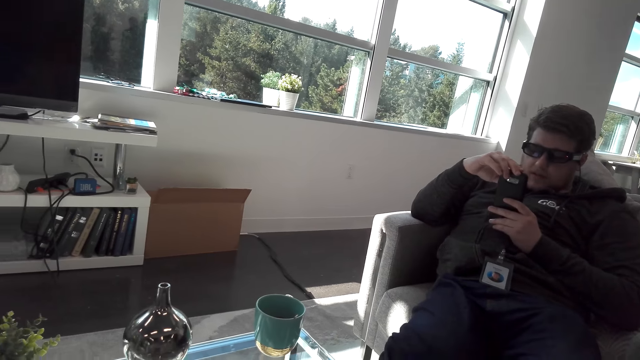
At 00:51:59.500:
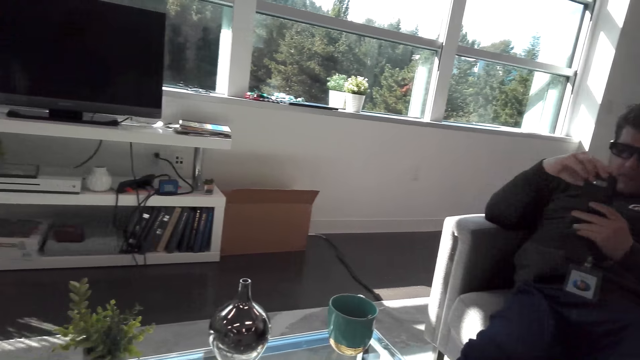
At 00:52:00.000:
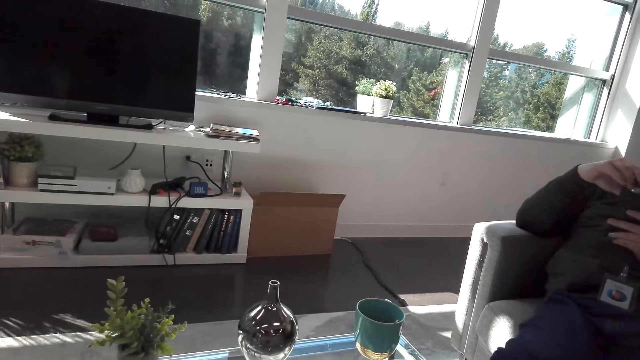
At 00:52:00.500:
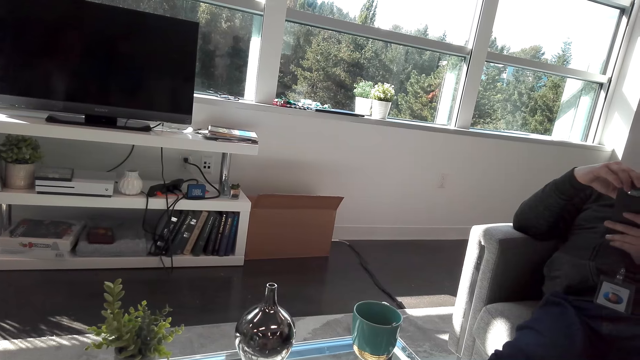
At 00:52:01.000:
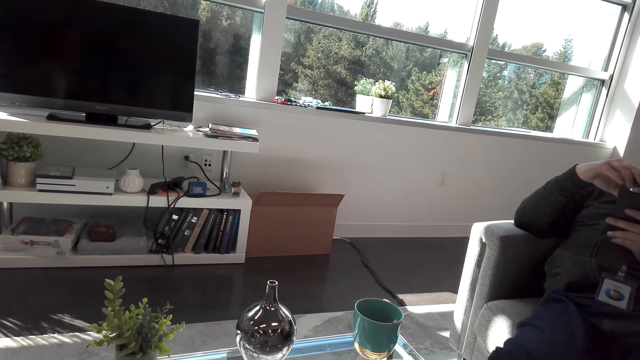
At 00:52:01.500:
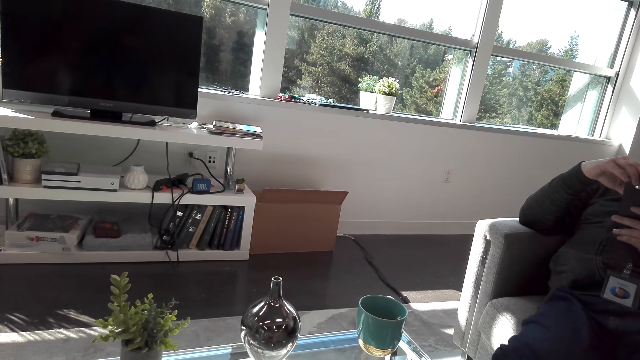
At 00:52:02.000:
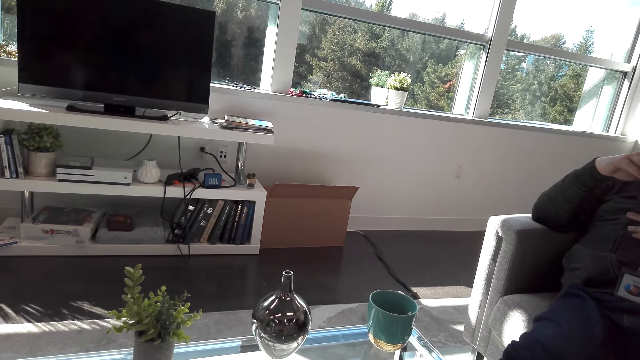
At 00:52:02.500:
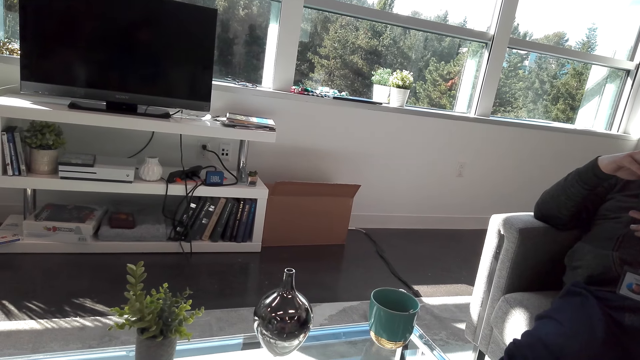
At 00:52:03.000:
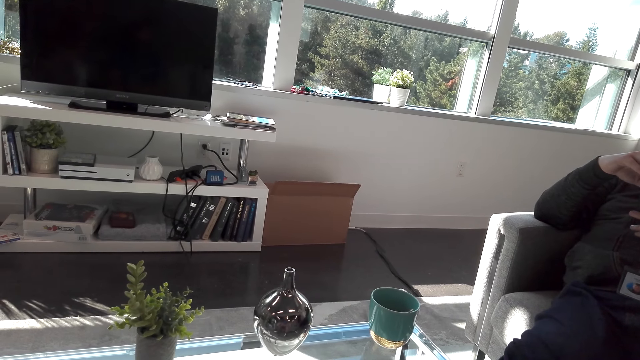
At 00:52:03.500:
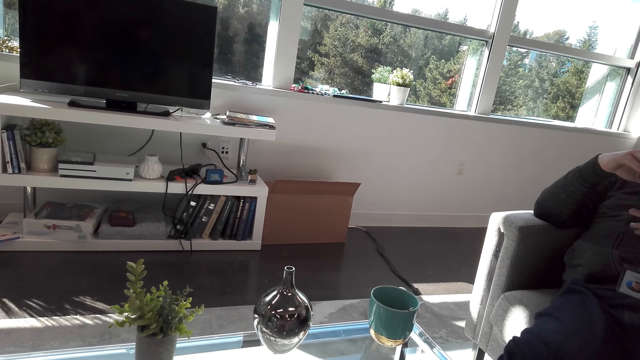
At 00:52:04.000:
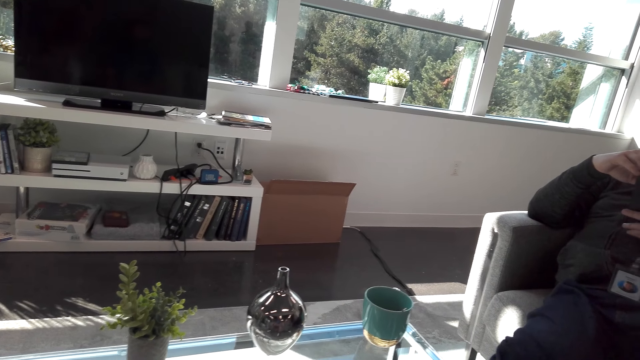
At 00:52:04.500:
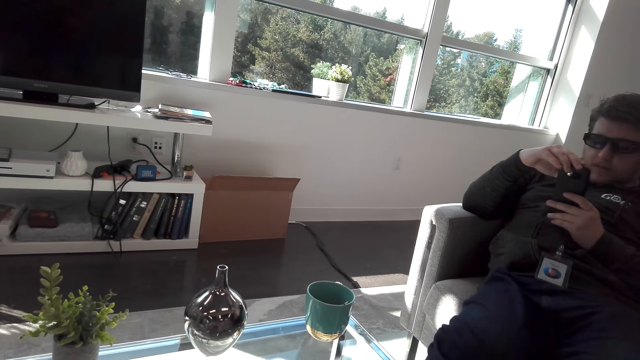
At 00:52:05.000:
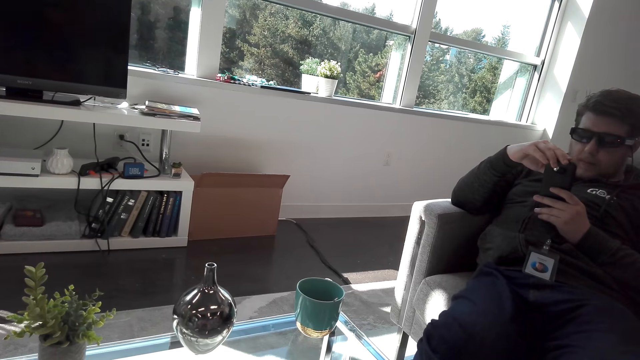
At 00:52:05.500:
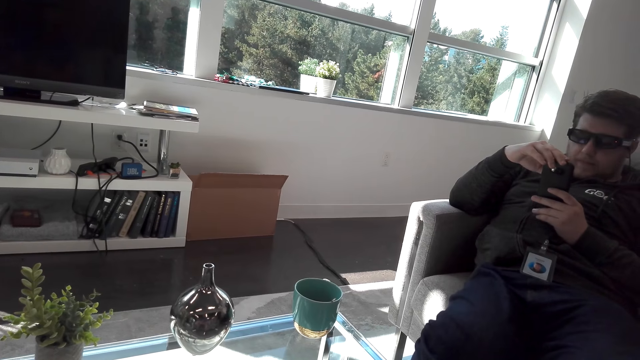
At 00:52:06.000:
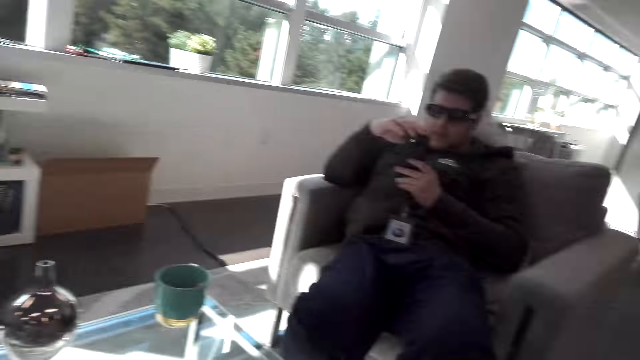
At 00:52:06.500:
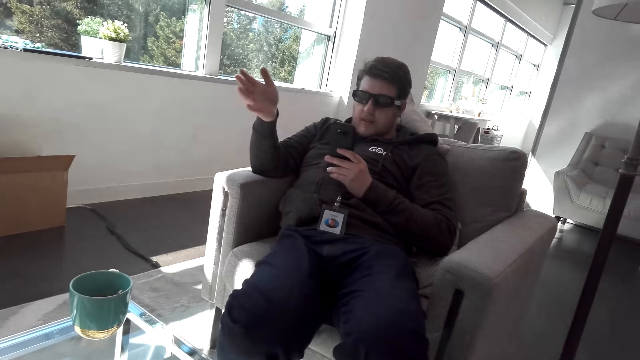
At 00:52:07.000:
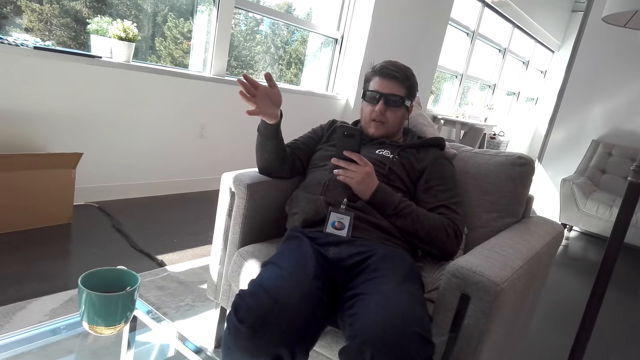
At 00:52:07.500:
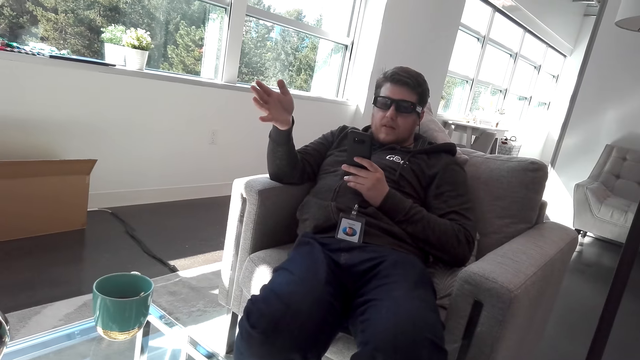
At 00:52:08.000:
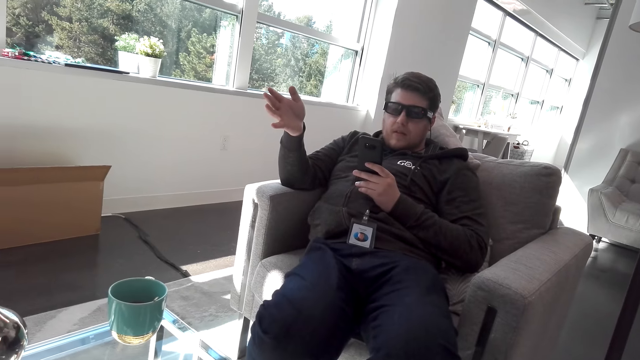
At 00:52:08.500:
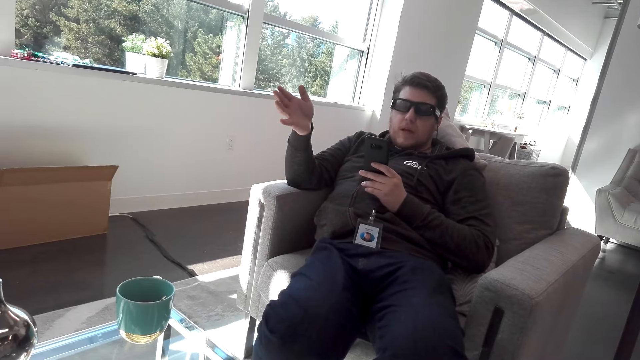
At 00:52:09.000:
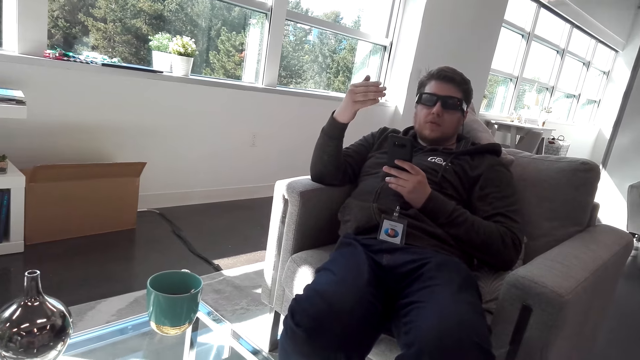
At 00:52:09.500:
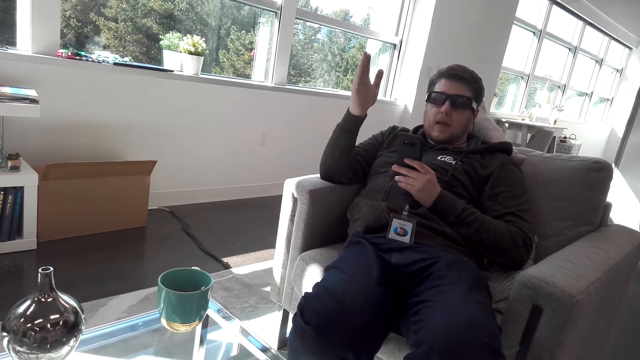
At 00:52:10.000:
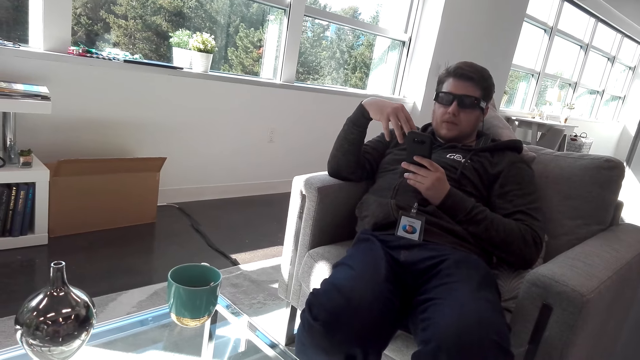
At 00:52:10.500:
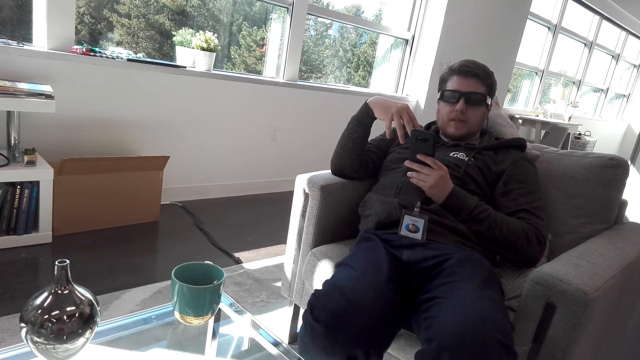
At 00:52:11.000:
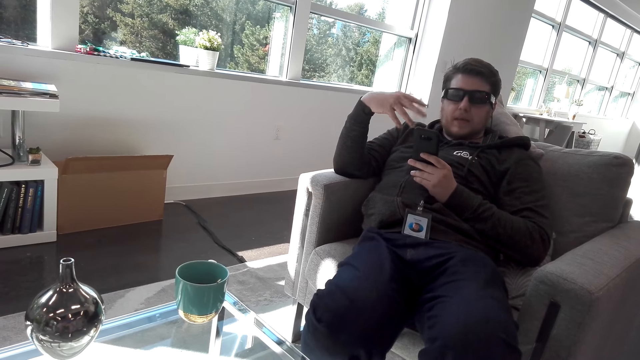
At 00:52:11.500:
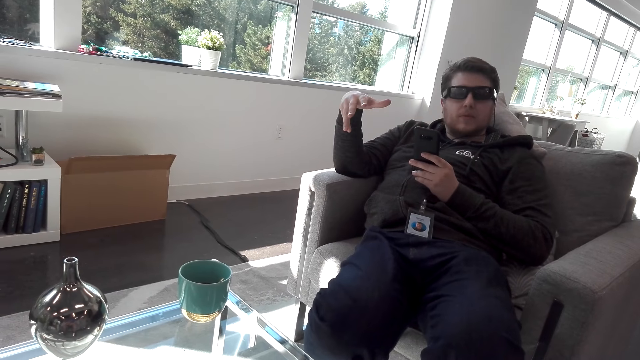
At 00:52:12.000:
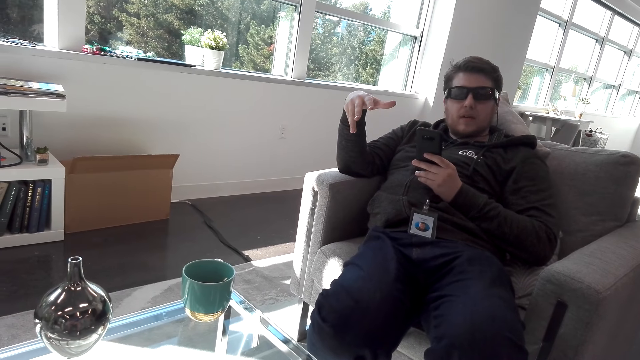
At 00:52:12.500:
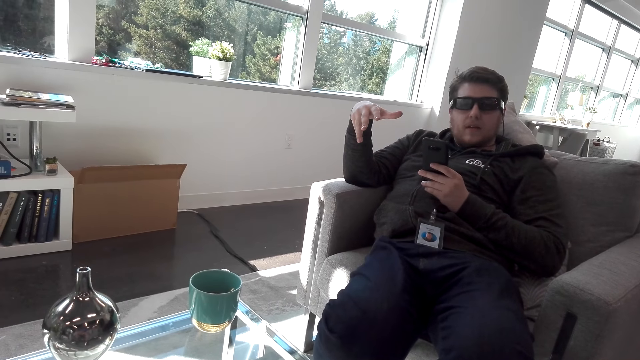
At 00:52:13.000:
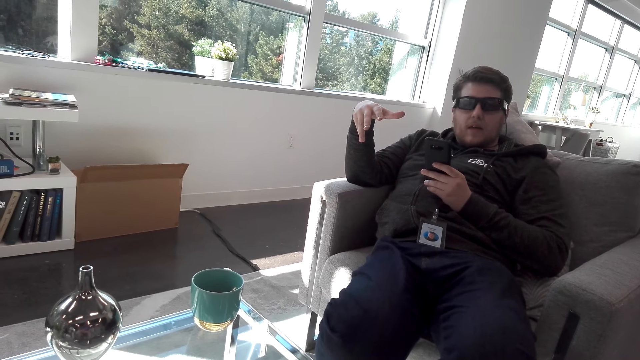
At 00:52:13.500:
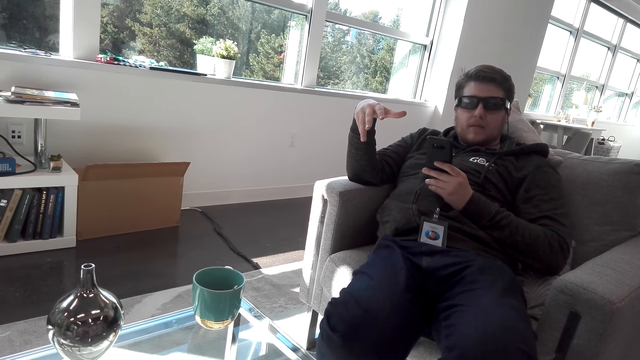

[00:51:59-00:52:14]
A man interacts with the camera wearer. The man moves the left hand, shakes the leg and moves the left hand.

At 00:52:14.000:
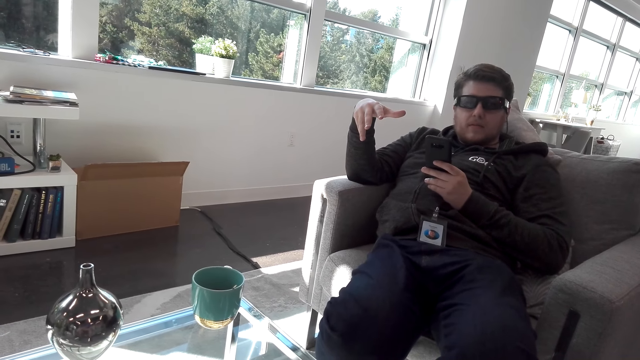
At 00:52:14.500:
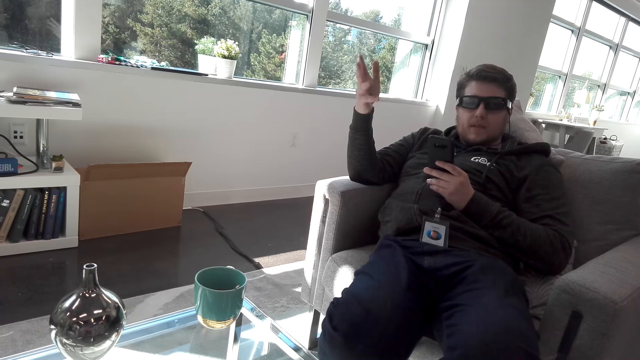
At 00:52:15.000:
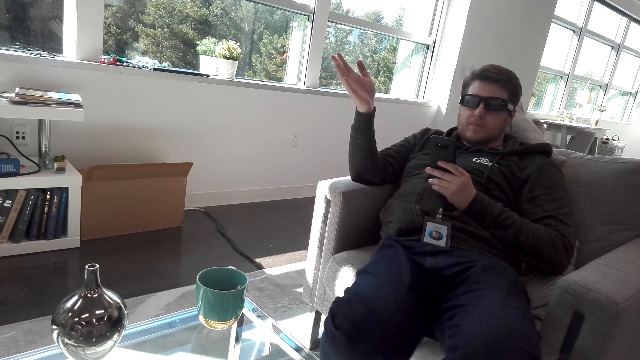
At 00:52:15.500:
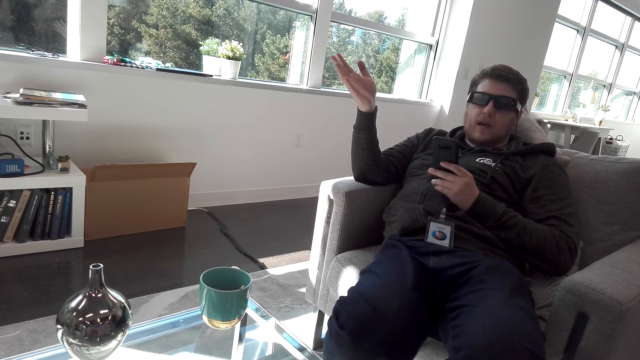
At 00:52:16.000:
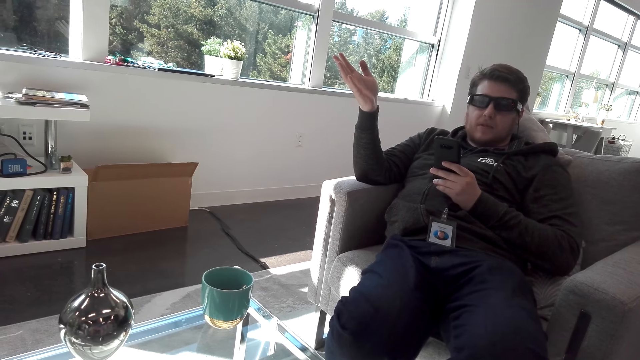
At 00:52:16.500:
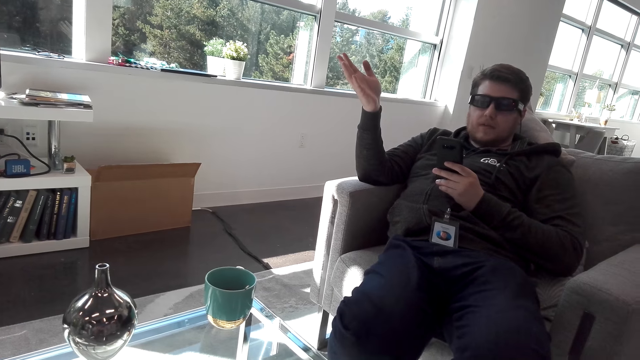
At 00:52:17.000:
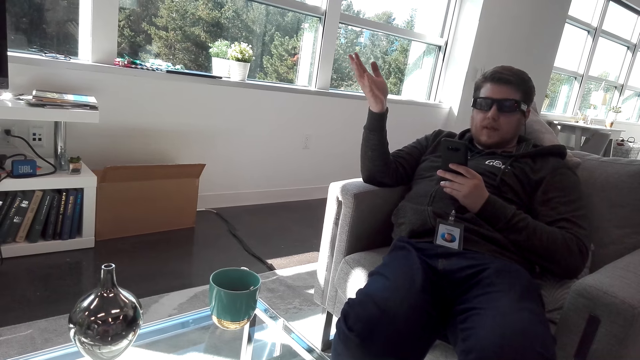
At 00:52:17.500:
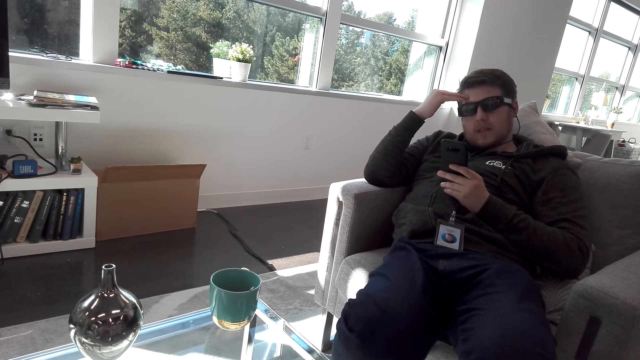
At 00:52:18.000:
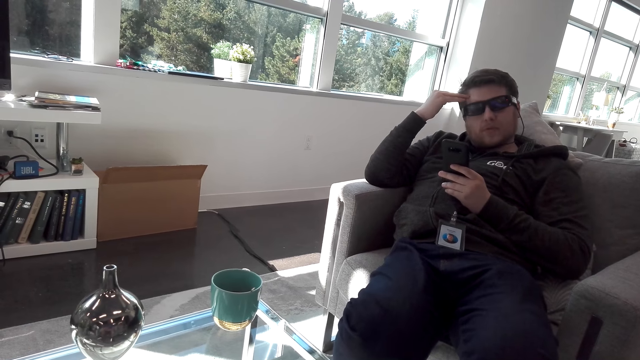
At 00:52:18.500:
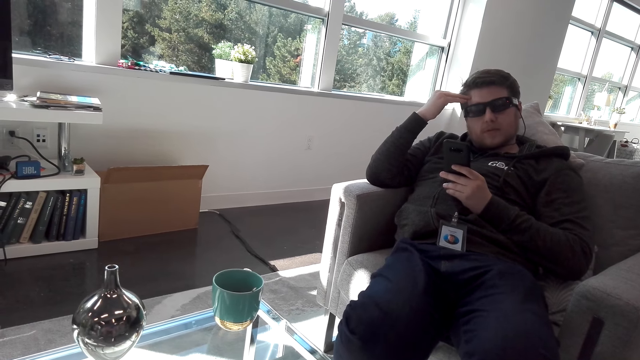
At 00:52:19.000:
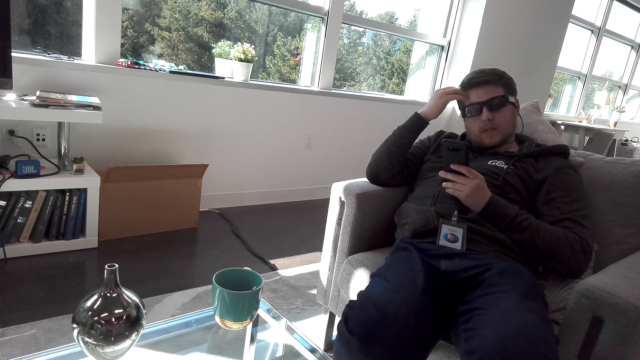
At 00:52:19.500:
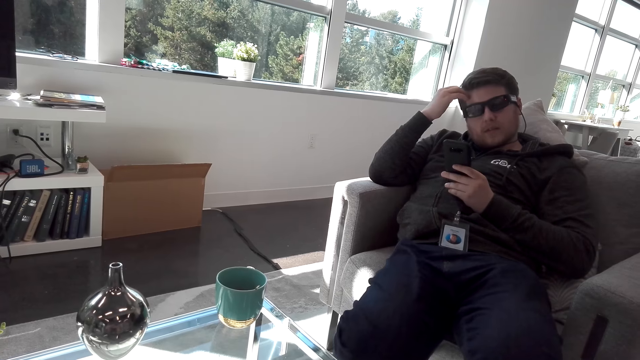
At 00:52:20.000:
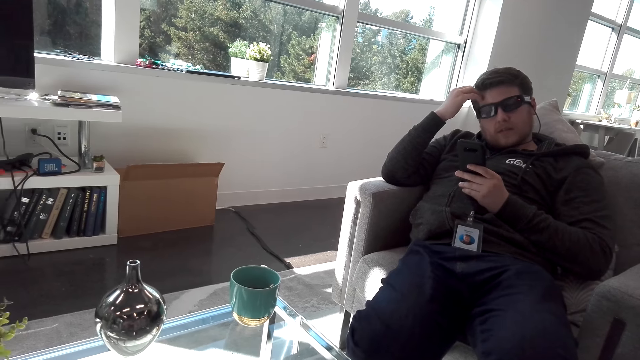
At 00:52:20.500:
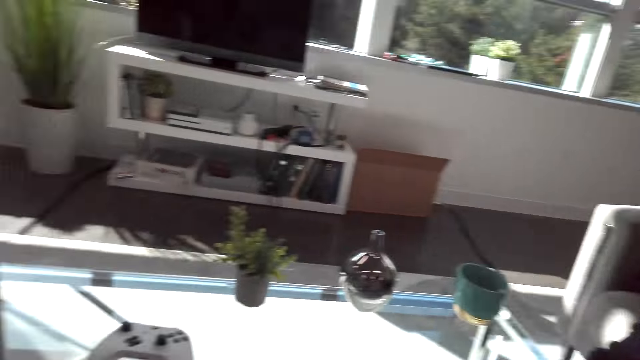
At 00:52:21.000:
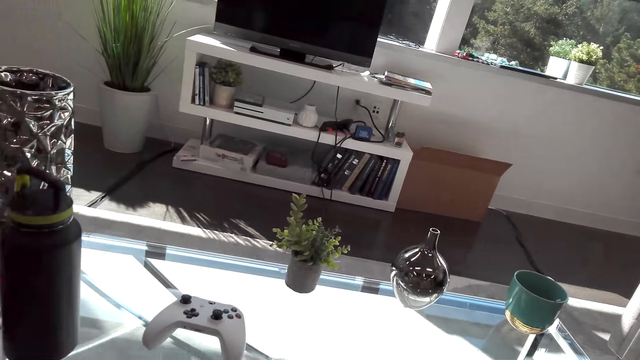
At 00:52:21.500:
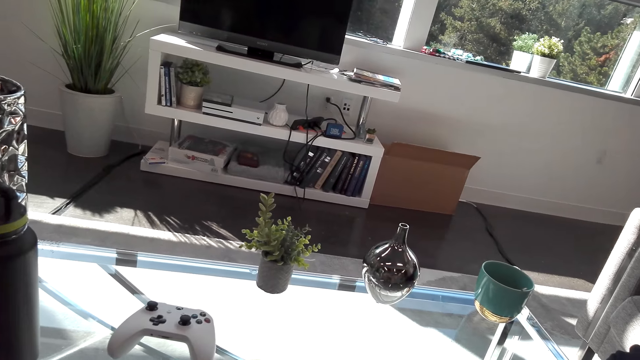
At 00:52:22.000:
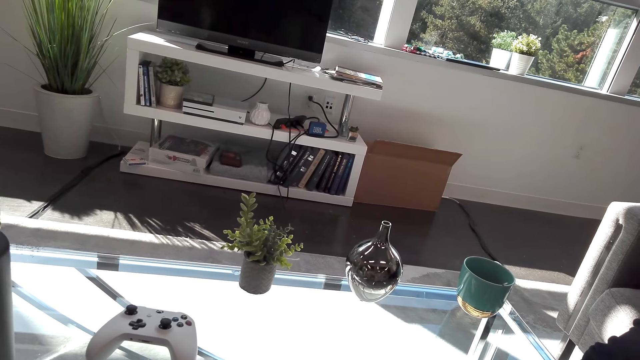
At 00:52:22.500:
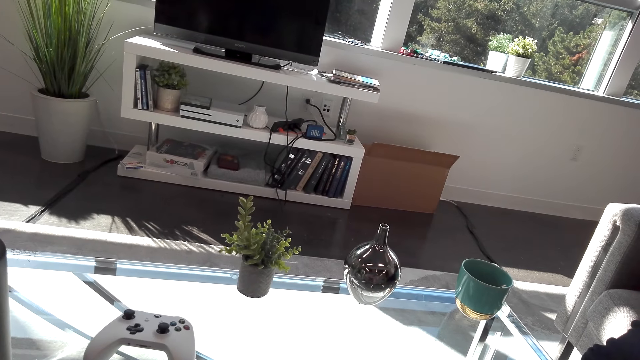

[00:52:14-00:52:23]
A person holds the head.
